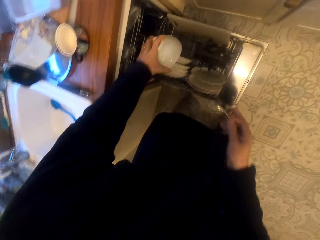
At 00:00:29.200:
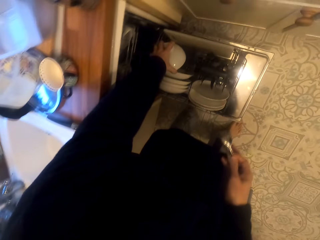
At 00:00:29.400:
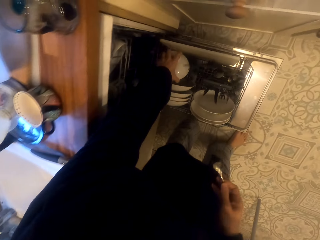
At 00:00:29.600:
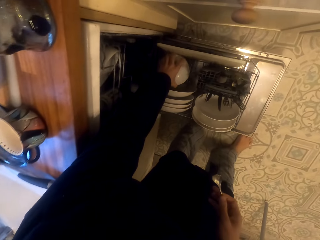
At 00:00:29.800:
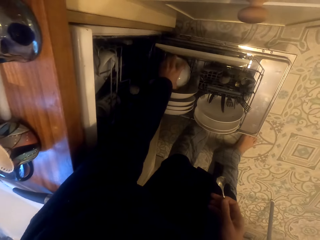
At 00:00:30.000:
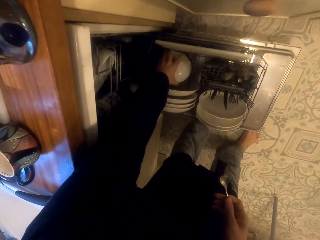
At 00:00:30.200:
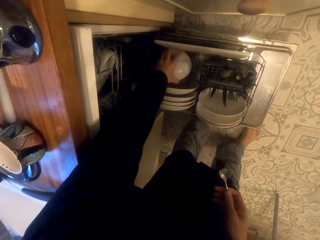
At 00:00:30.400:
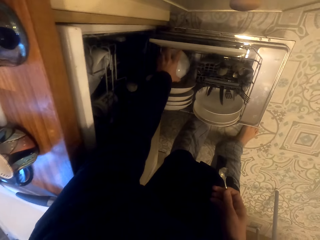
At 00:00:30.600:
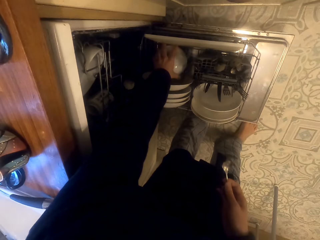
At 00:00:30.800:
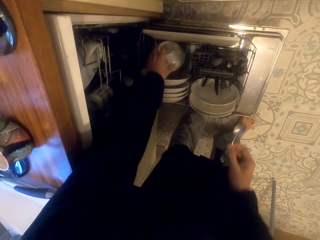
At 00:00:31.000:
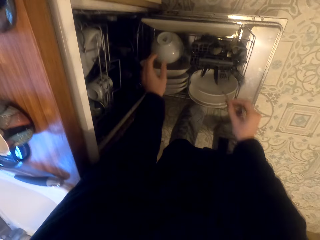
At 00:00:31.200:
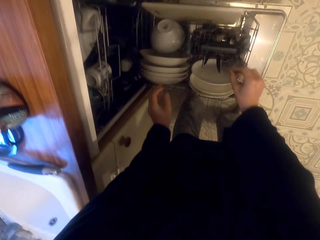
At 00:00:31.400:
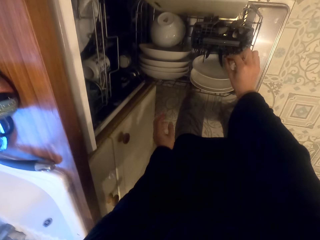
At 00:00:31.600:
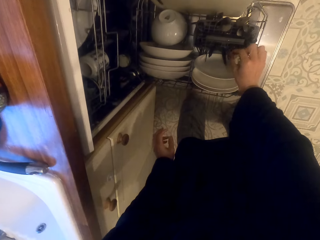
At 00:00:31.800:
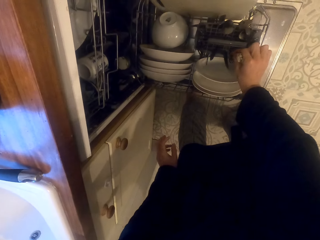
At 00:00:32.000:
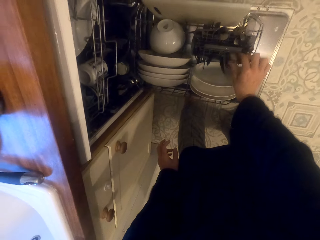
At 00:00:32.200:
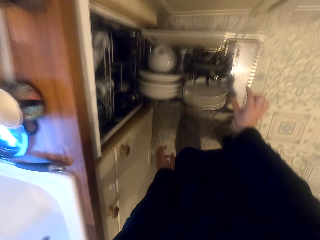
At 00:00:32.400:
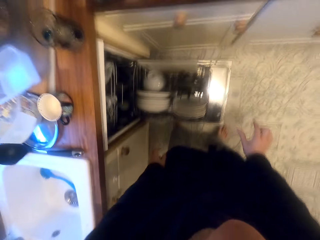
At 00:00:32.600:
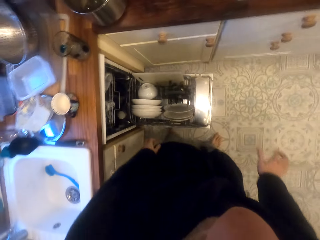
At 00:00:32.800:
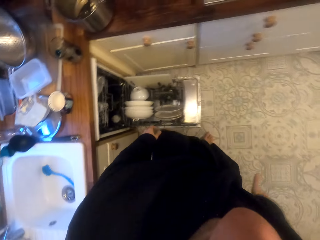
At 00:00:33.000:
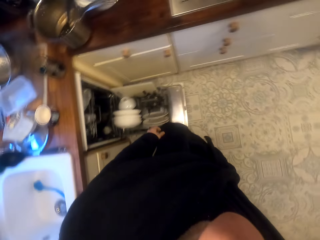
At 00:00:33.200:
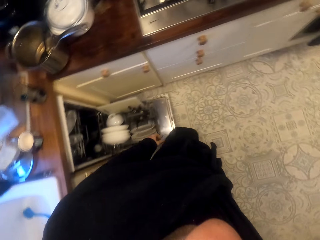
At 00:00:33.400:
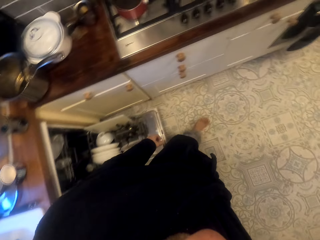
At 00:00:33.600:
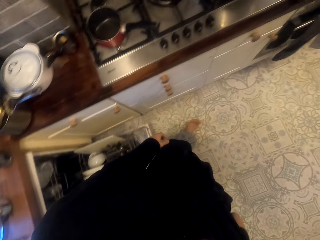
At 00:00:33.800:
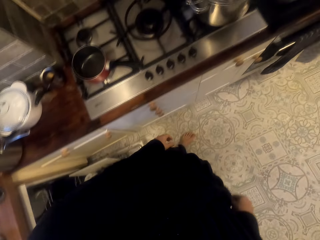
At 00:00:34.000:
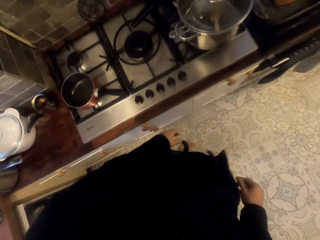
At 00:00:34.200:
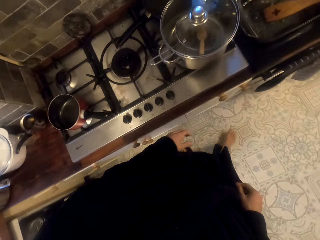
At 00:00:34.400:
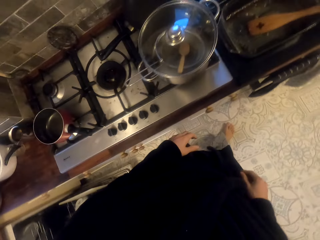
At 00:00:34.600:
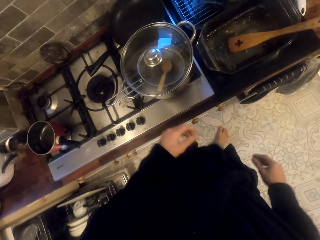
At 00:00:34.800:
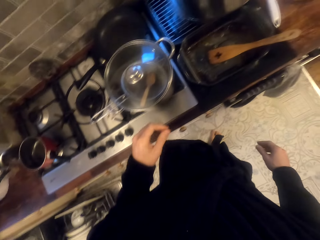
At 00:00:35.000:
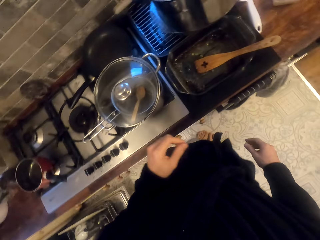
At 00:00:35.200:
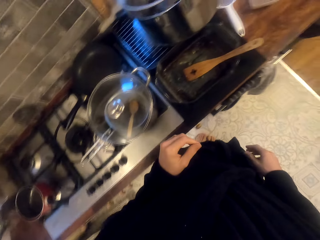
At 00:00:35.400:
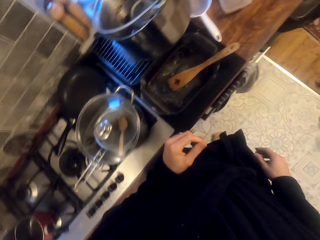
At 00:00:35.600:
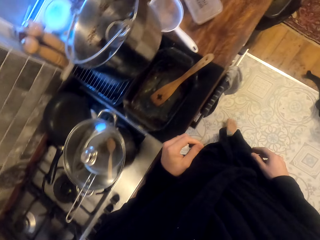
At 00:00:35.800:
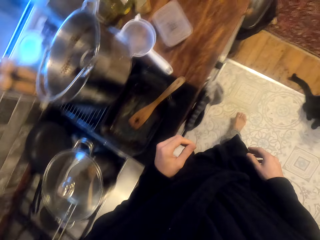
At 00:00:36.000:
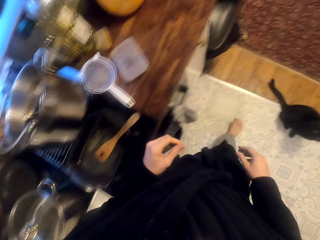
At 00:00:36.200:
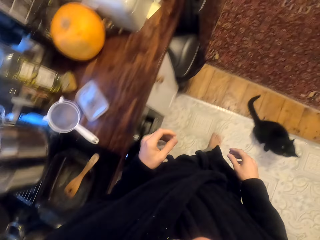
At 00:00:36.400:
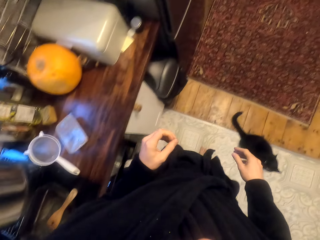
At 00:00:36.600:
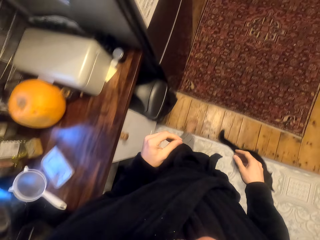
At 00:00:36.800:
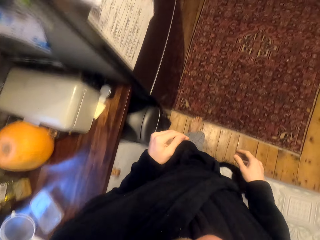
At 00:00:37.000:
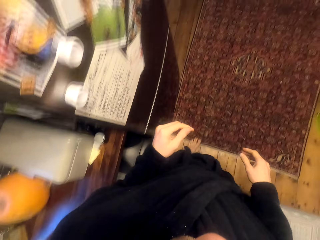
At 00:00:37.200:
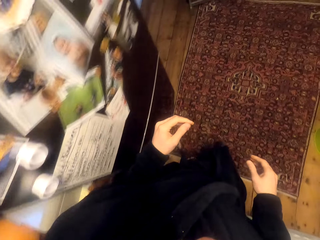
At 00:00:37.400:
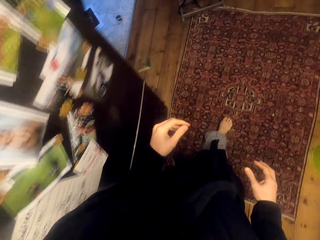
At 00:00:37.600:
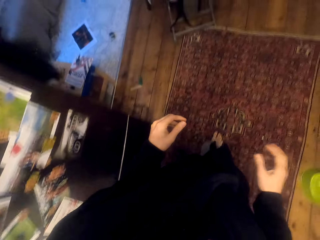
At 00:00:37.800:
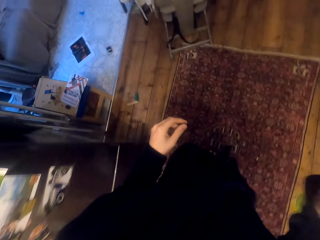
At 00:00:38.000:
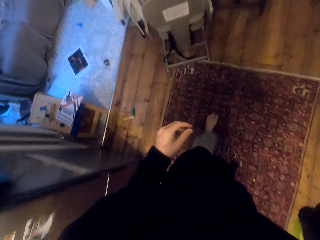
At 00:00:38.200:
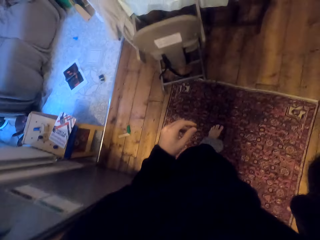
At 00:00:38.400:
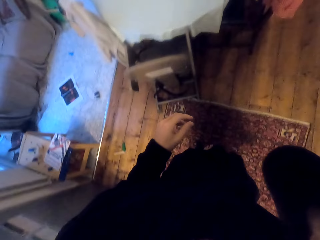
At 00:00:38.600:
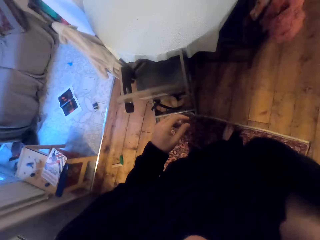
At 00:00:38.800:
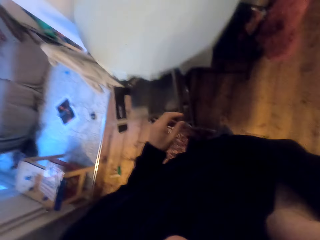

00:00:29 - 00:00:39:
The camera wearer holds a teaspoon with the right hand. He puts a bowl on a utensils rack in the utensils cleaning machine. He puts the spoon on the utensils rack in the utensils cleaning machine. He drops his hand. He walks.

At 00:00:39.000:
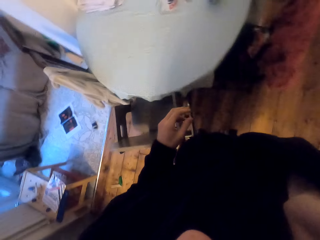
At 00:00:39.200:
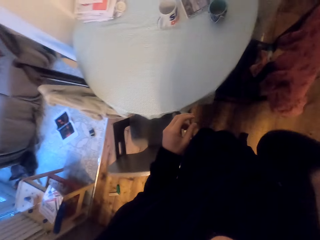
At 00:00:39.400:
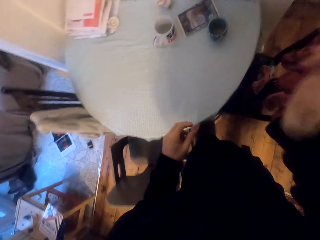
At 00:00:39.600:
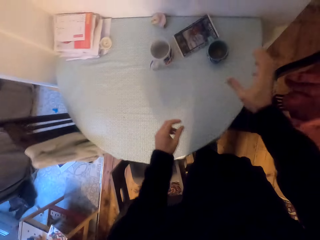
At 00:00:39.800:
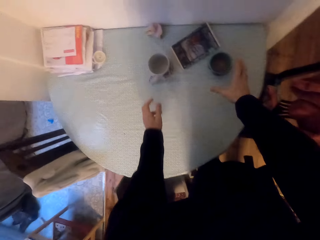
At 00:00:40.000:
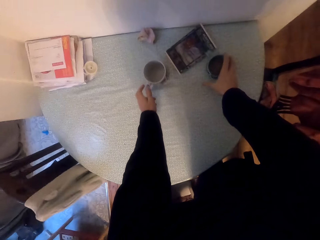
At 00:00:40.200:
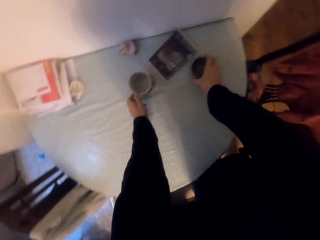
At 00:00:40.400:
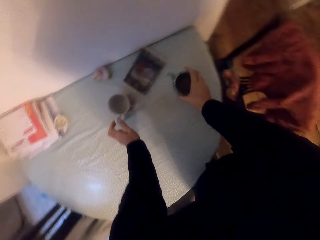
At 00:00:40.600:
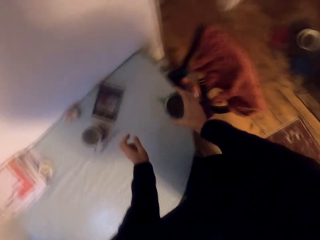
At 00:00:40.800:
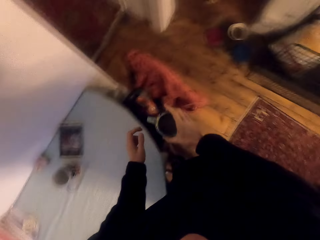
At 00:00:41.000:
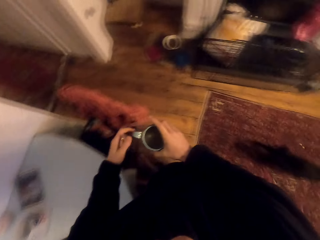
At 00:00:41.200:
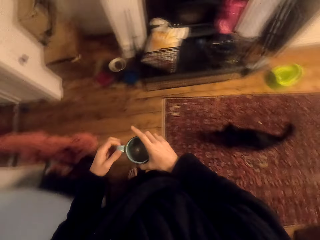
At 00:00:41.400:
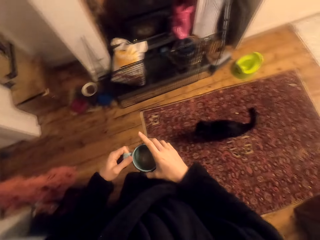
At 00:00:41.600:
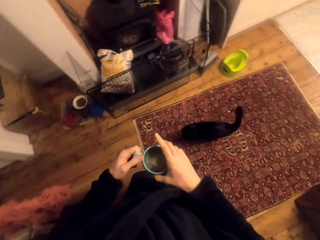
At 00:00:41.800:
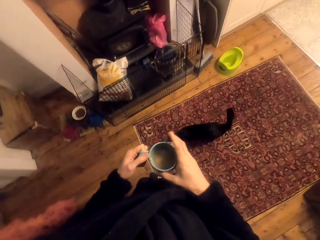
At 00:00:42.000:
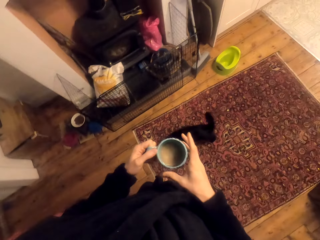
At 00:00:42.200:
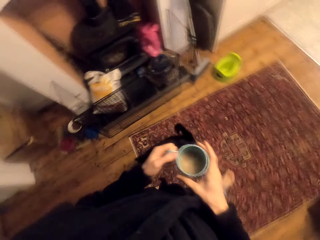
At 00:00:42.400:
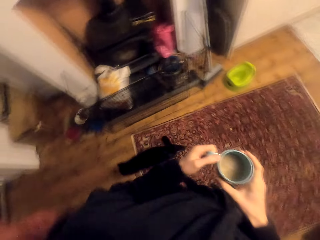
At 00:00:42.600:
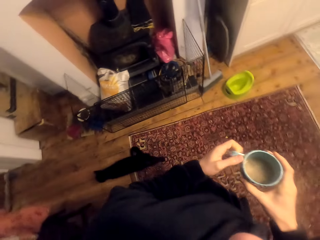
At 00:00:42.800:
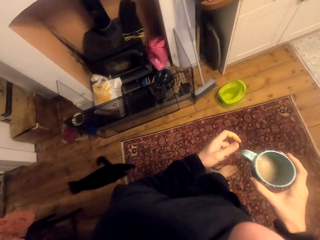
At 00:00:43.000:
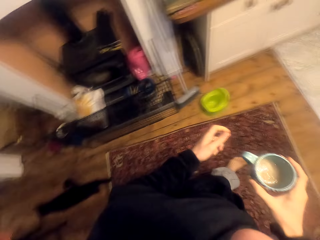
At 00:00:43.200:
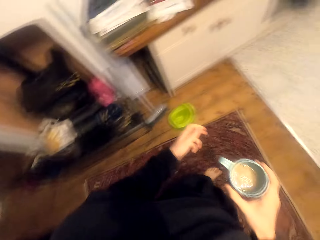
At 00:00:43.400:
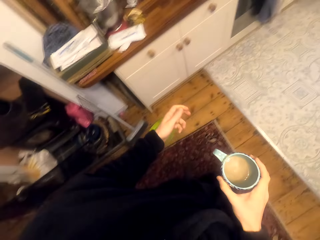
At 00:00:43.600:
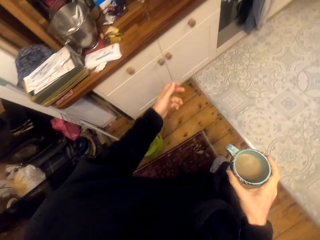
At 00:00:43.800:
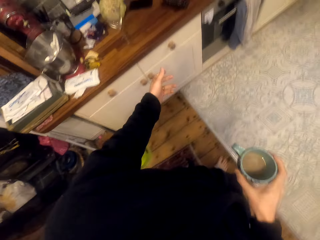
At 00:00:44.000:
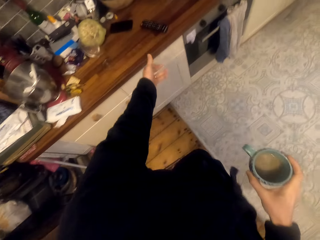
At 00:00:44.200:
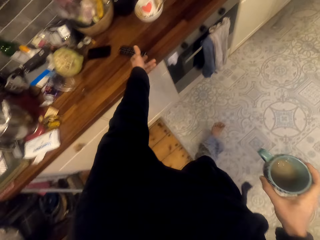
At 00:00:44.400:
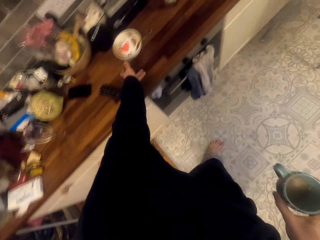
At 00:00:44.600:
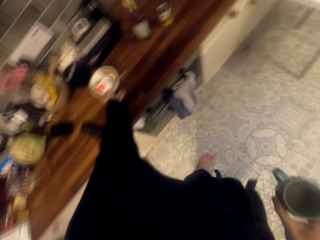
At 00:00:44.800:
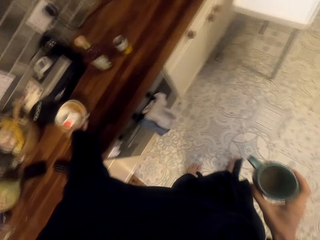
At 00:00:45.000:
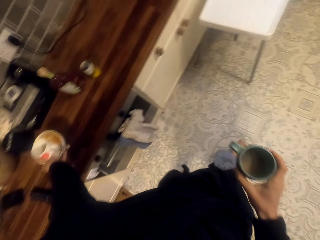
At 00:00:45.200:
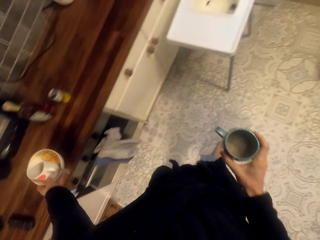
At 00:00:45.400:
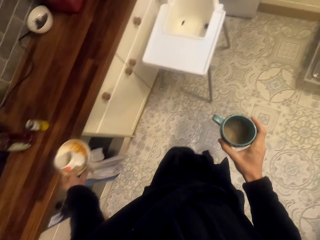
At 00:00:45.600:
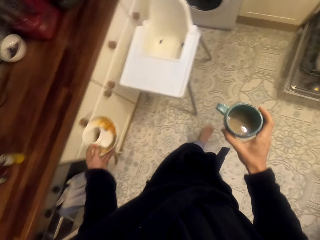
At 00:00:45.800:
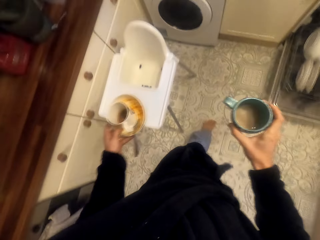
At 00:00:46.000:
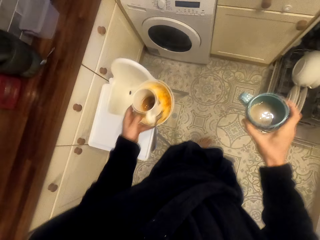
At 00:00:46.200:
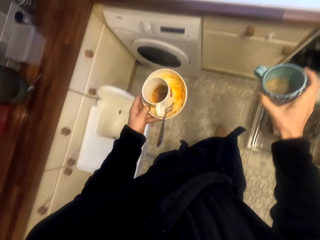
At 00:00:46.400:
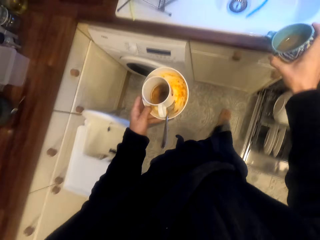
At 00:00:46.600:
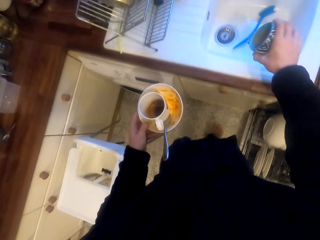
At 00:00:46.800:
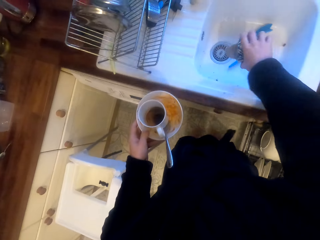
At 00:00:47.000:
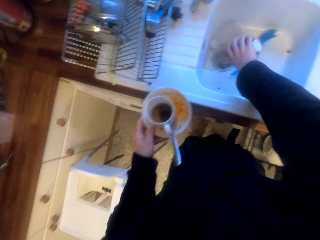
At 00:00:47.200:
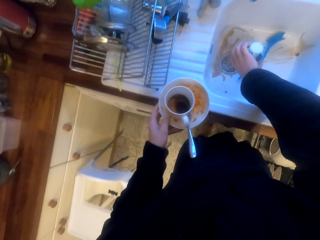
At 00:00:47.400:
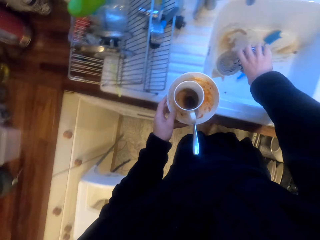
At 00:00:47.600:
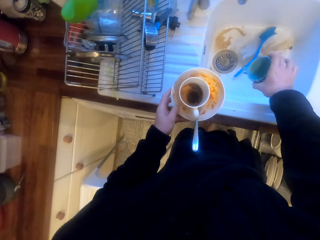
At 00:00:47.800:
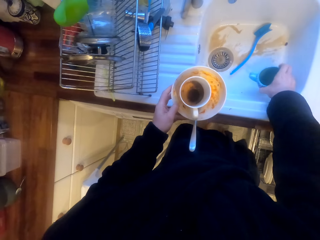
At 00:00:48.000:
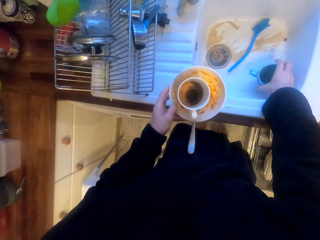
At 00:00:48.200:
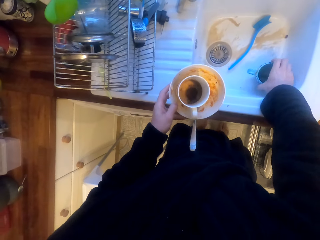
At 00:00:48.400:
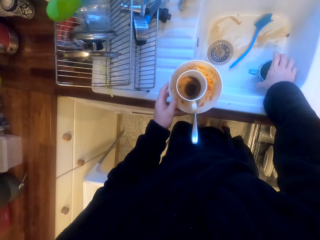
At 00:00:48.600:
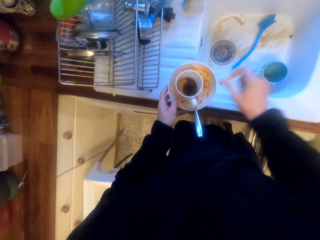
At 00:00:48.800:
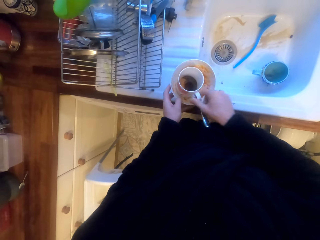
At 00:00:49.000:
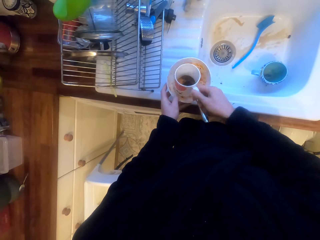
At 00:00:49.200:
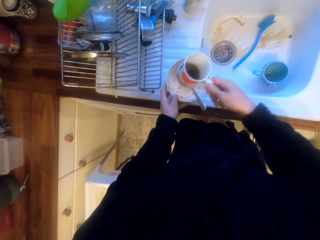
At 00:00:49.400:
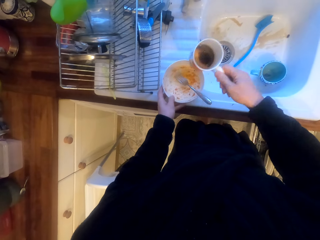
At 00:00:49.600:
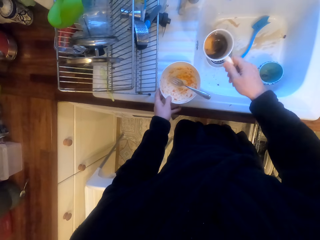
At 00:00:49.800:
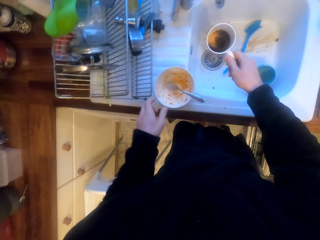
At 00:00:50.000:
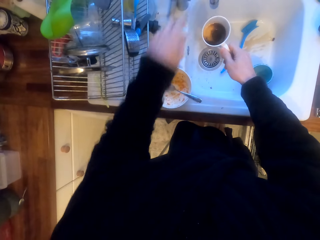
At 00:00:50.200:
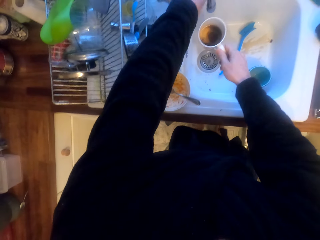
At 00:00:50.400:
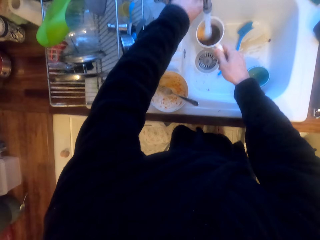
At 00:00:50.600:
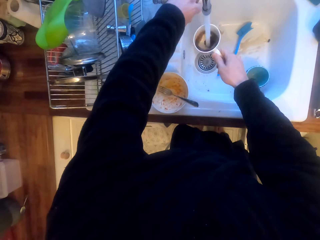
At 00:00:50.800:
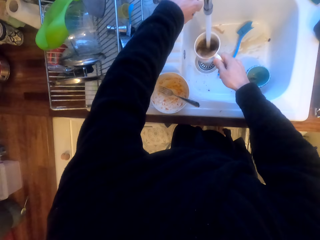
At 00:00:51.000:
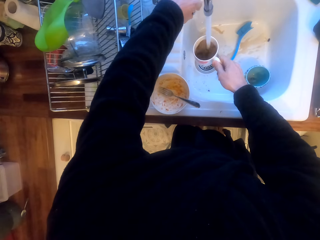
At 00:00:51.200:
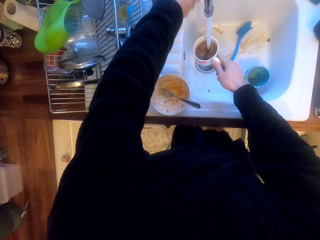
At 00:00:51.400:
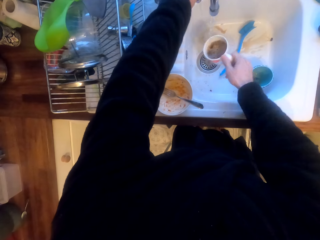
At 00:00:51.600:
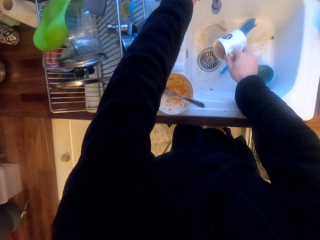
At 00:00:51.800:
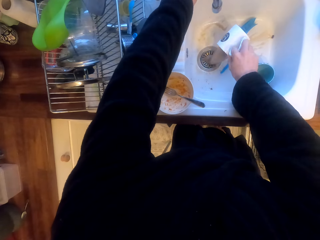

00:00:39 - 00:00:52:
The camera wearer picks up a mug or cup from the table. They hold cups on the table. They walk. They pick up utensils from the kitchen counter top. They pour tea from the mug to the sink, put the mug in the sink. They rinse the mug. They lift the cup. They open a tap.
